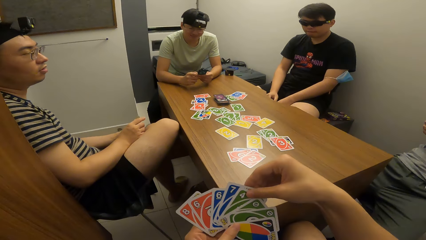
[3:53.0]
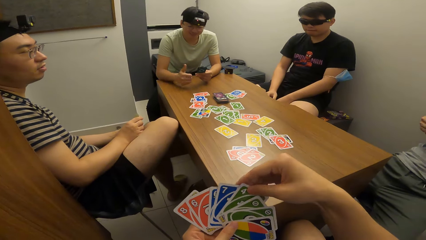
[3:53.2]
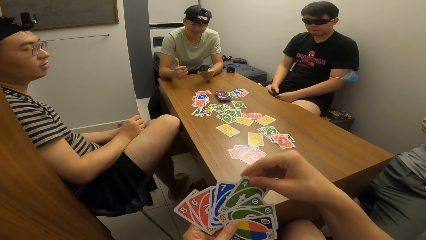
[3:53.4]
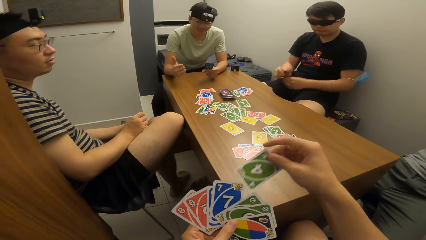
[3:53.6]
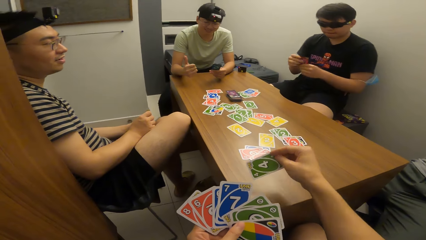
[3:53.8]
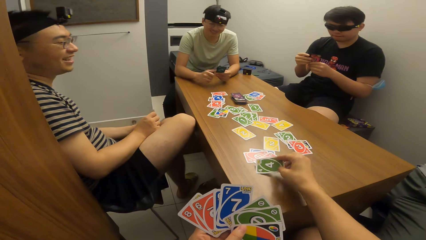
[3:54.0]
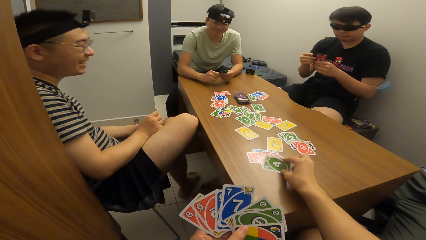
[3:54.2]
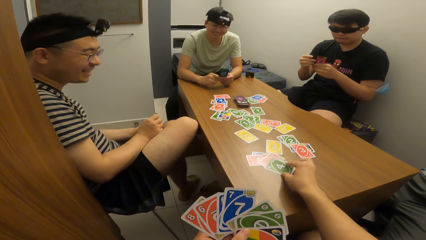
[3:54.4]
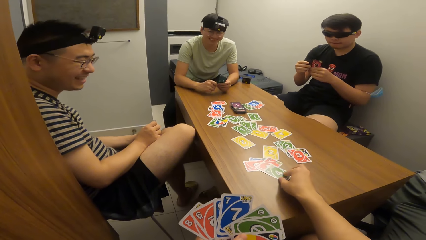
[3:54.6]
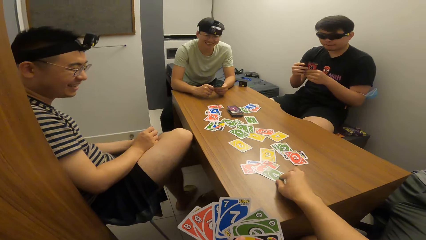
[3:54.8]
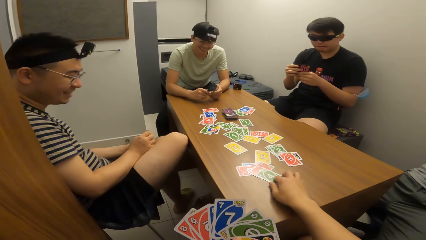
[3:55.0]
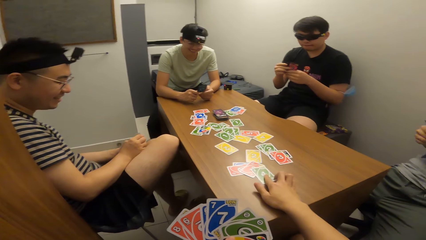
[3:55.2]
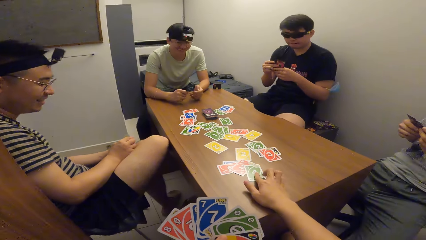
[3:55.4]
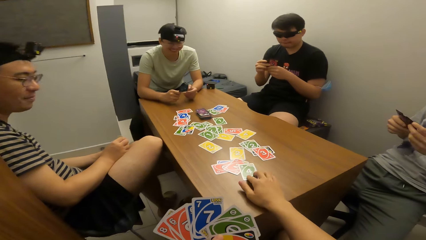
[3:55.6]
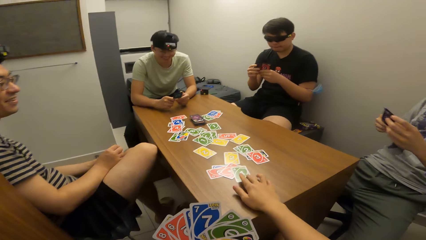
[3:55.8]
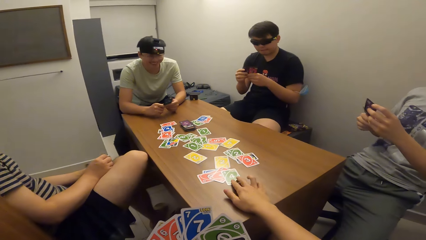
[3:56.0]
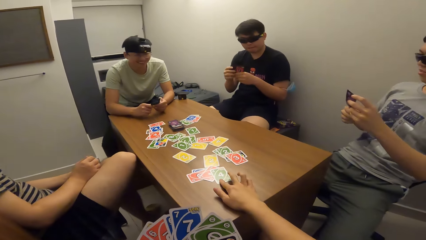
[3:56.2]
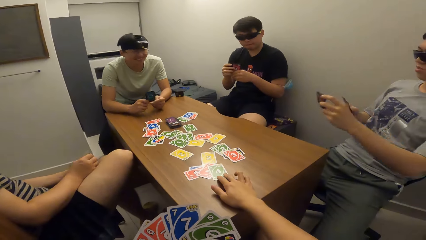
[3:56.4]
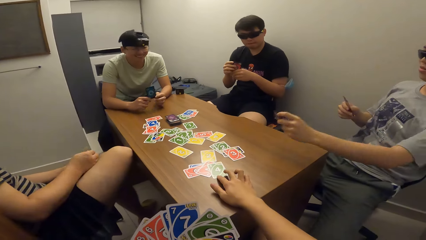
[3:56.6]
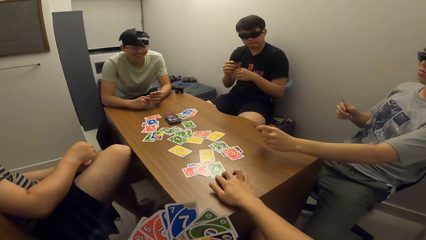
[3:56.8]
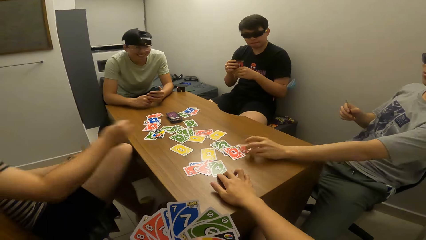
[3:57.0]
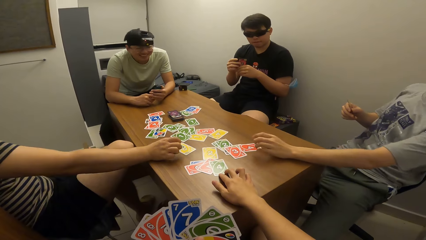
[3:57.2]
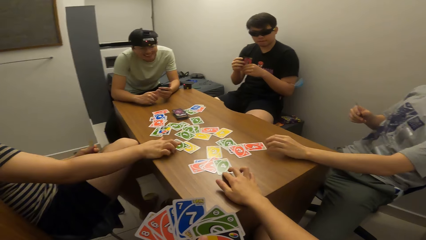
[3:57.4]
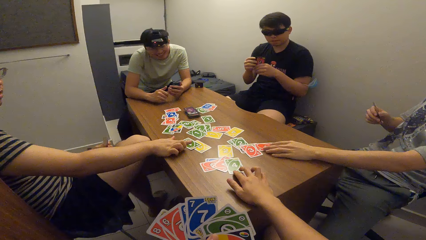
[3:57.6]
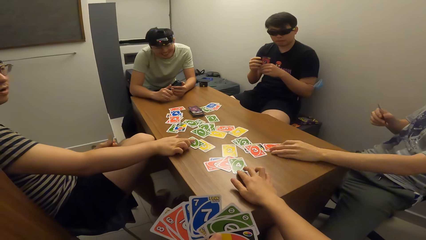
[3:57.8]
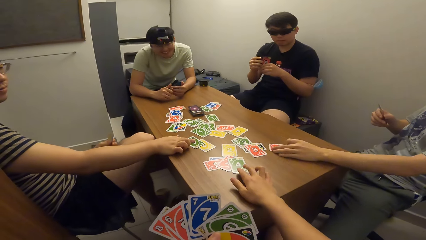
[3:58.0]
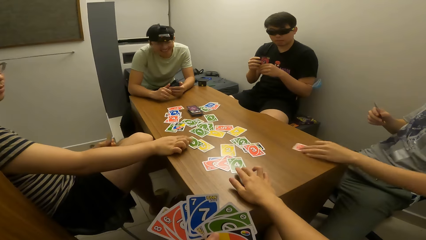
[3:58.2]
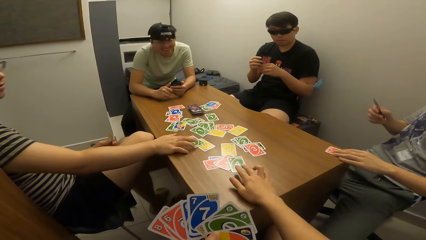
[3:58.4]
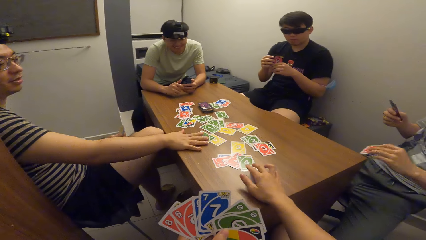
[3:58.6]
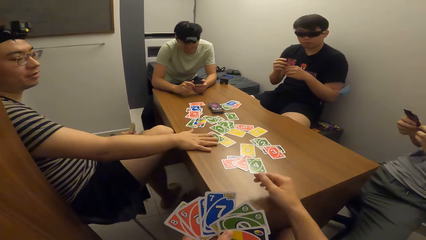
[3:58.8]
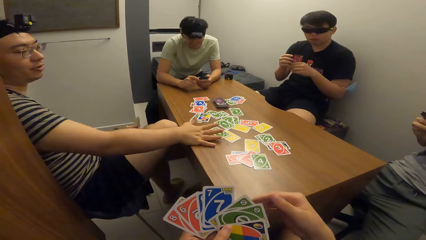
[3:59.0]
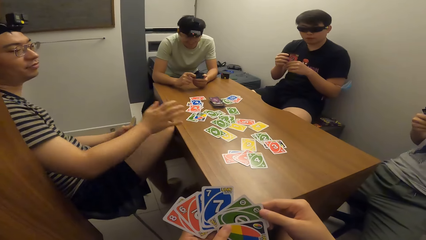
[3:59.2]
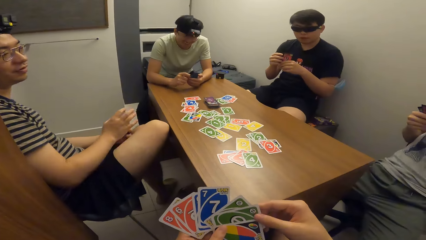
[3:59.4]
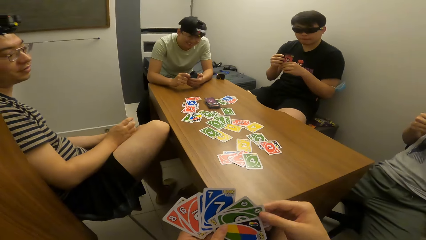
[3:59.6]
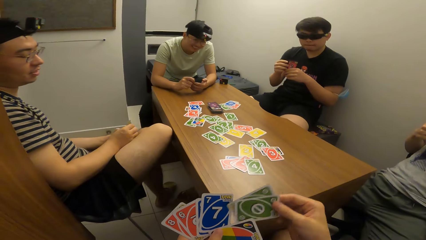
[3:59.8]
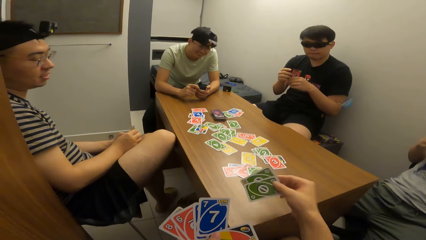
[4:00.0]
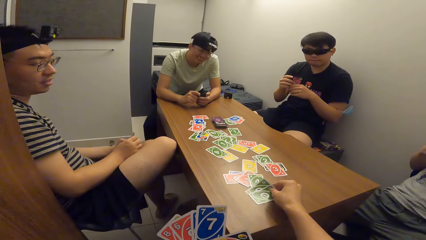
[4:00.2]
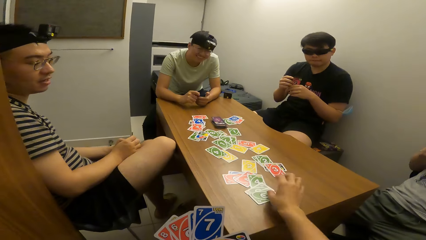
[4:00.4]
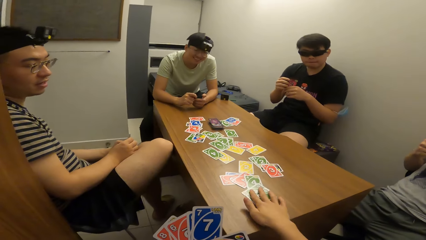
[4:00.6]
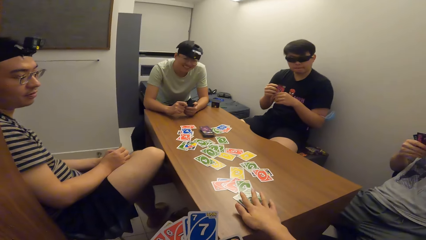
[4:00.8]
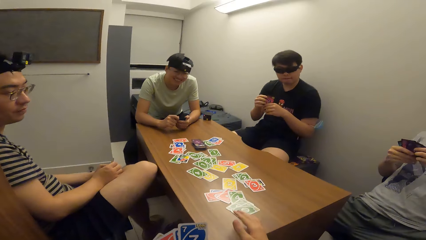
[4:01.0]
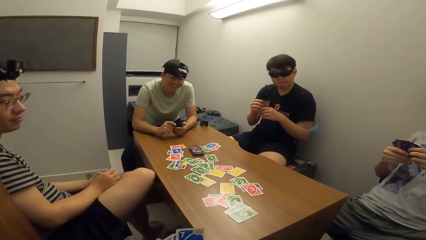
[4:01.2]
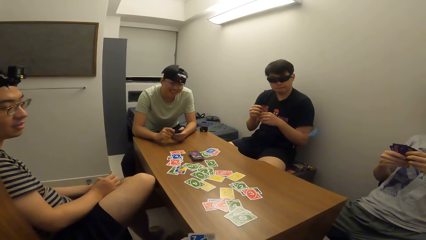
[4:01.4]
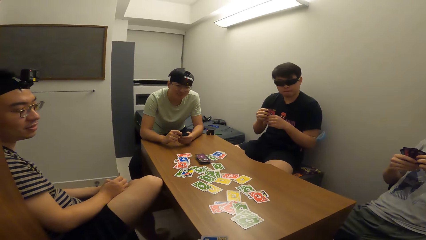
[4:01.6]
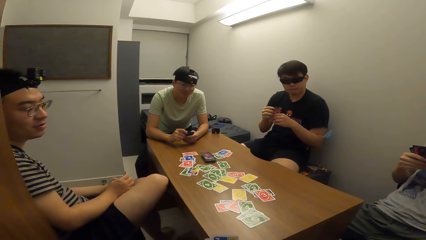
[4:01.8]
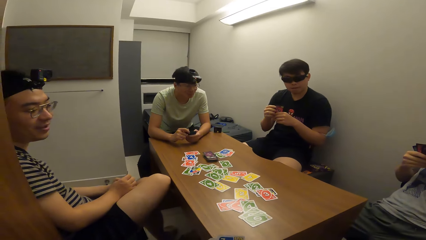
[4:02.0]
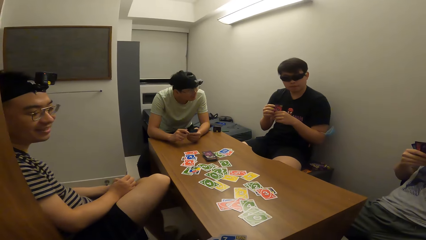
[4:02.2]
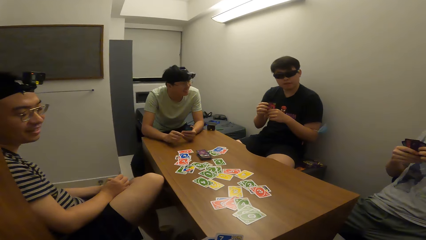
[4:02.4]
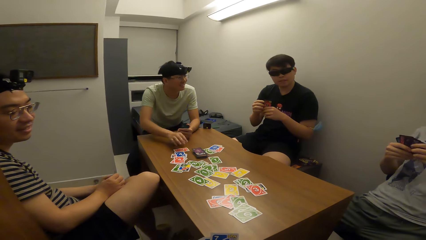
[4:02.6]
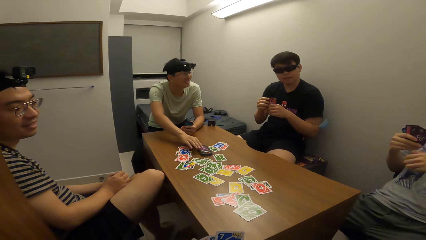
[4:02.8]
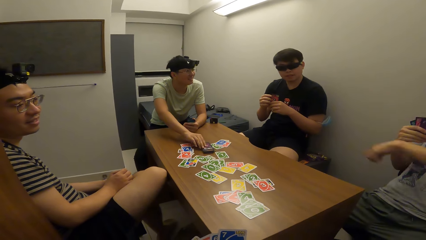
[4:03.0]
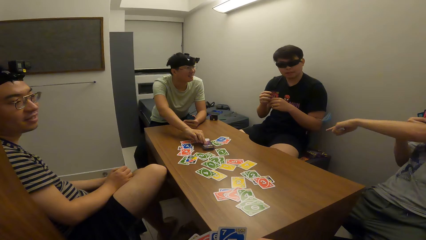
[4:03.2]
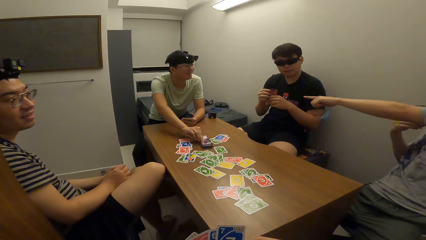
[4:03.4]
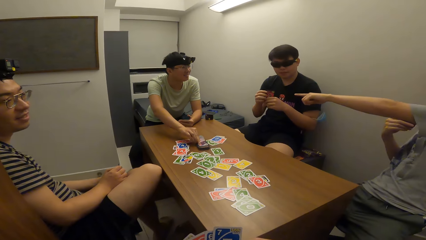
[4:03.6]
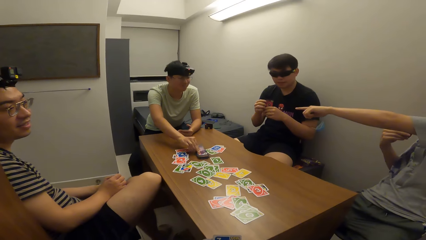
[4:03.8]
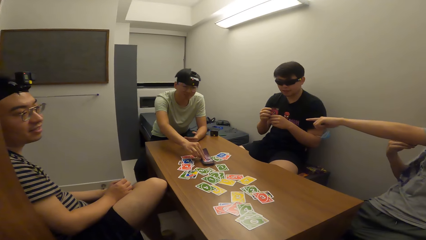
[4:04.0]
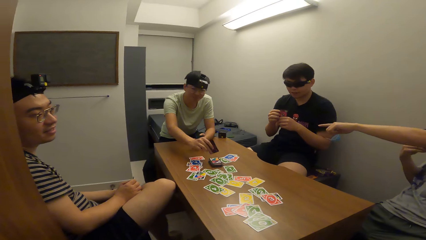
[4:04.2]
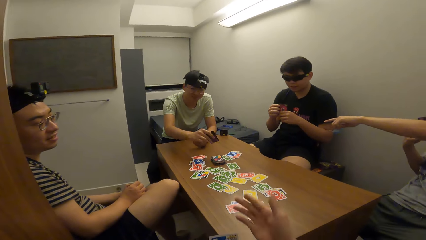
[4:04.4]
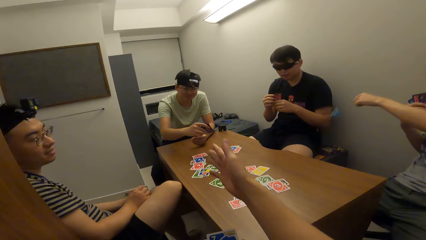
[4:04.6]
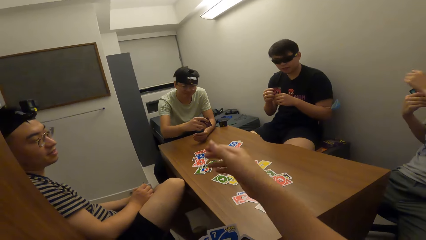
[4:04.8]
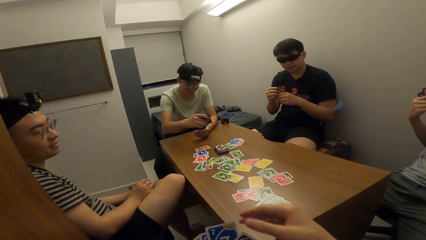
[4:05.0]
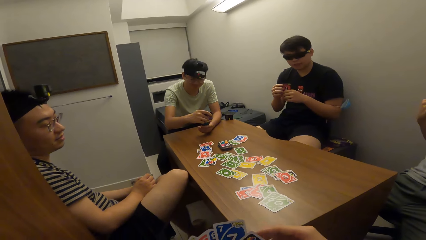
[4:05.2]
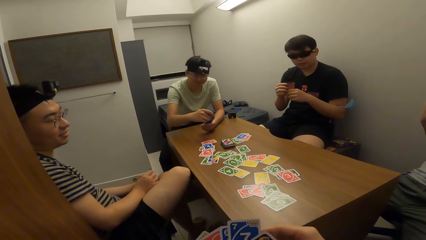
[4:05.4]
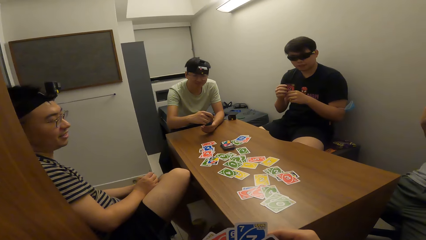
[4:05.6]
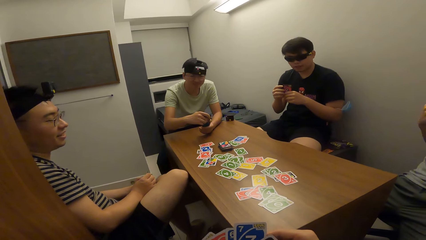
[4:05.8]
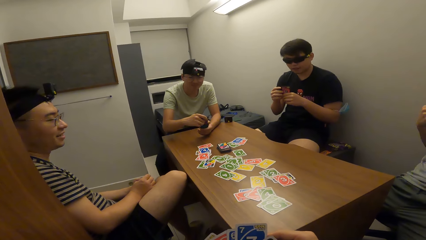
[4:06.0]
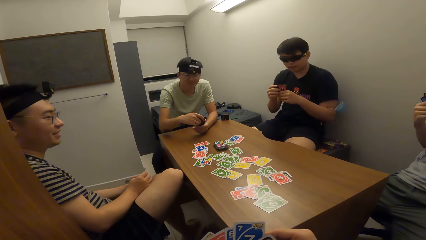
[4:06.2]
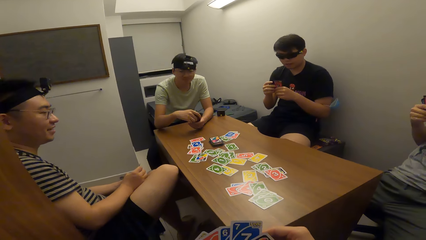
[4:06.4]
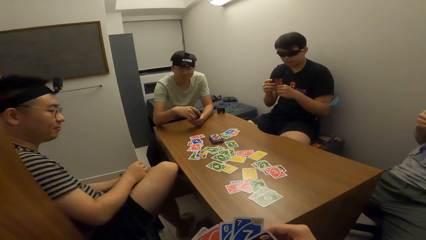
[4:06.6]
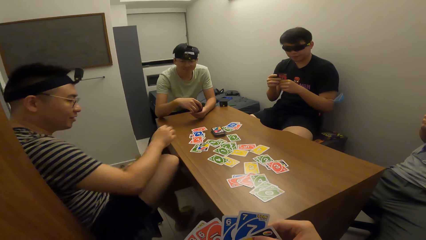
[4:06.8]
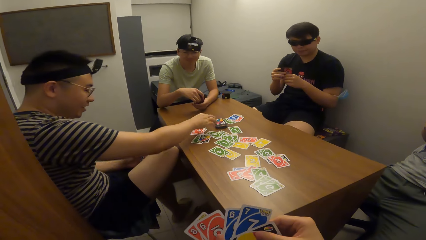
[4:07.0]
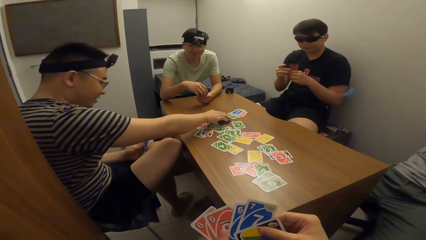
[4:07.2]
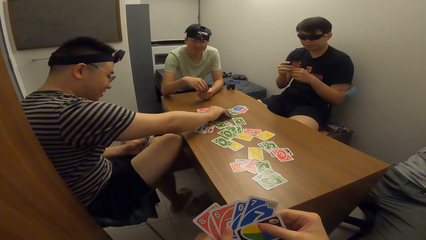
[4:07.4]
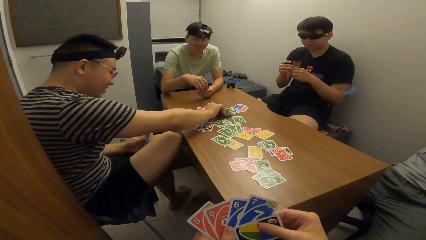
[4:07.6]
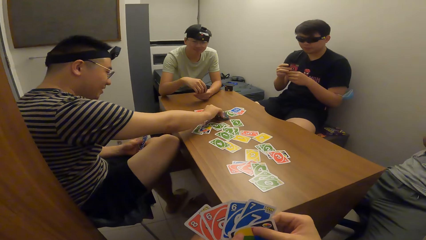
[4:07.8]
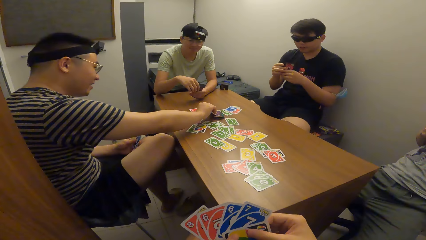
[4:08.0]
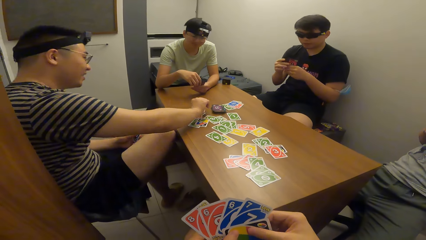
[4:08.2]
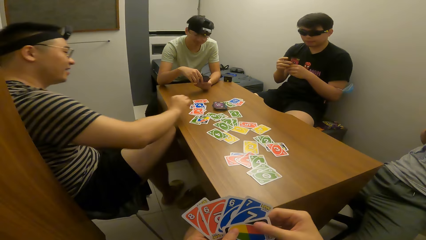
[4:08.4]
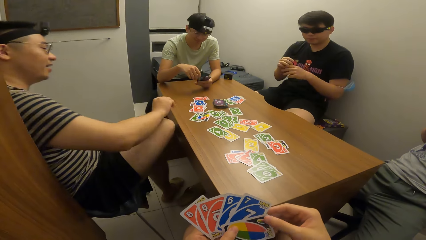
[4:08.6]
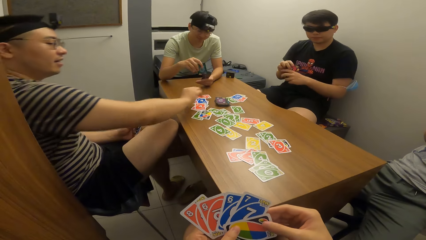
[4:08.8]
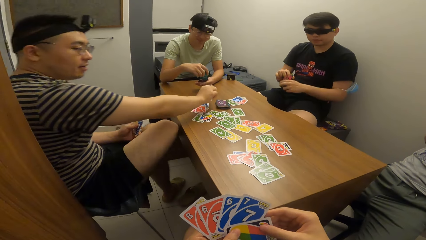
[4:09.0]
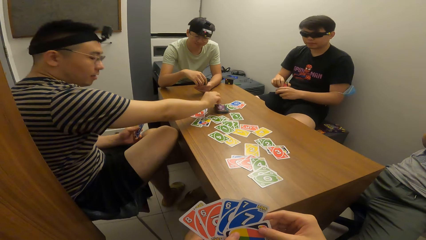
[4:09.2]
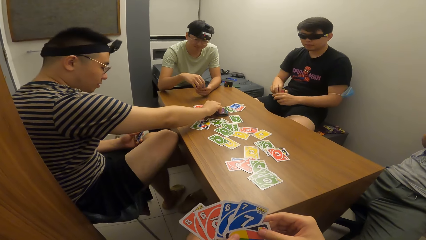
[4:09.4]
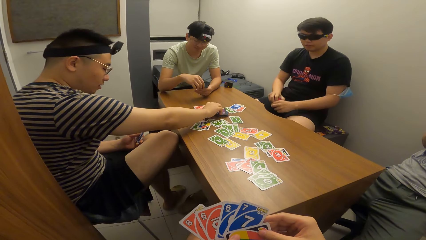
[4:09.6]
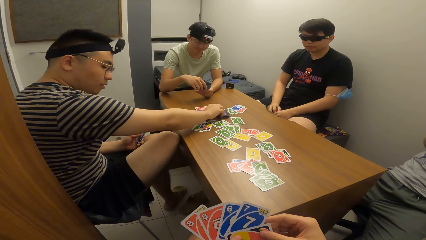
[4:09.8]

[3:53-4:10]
The camera wearer drops a card on the table with his right hand. A man drops a card on the table with his left hand. Another man drops a card on the table with his right hand. The first man removes the card on the table with his left hand. The camera wearer drops cards on the table with his right hand. He converses with the second man. A third man picks cards on the table with his right hand. The first man points at the third man. The camera wearer points at the third man. He interacts with the second man. The second man touches the cards from the table with his right hand and picks a card. The second man interacts with the camera wearer.
